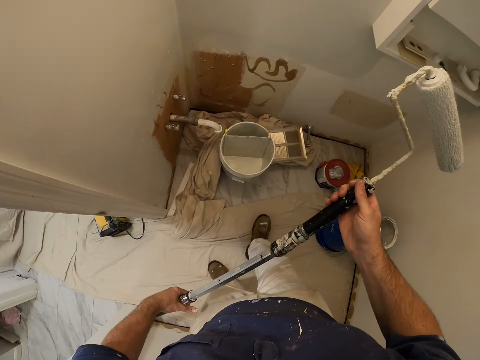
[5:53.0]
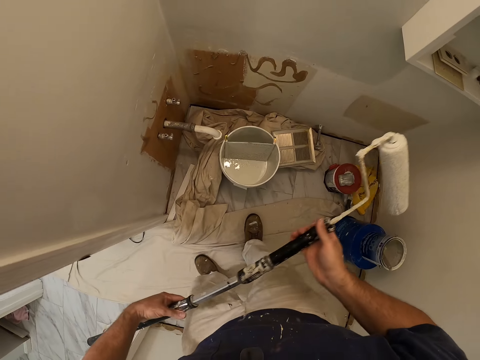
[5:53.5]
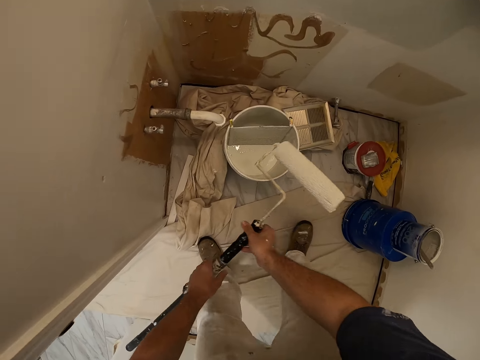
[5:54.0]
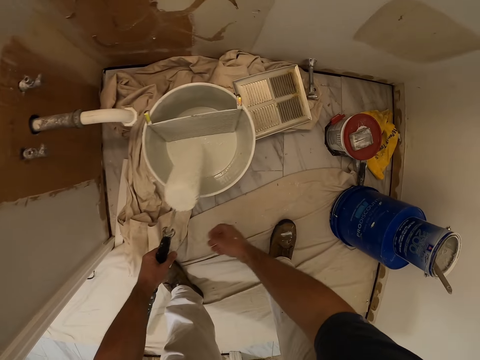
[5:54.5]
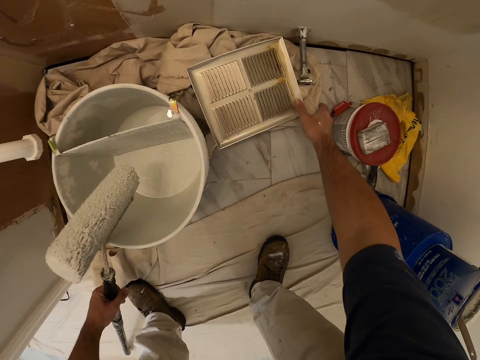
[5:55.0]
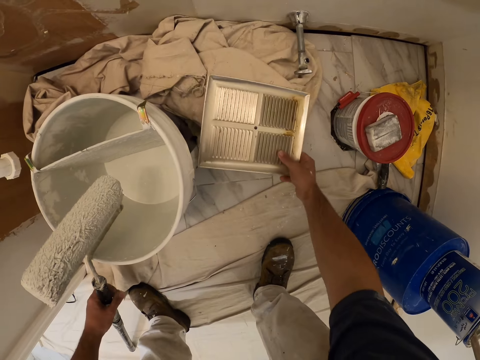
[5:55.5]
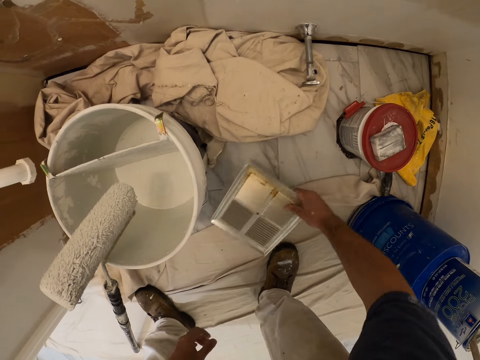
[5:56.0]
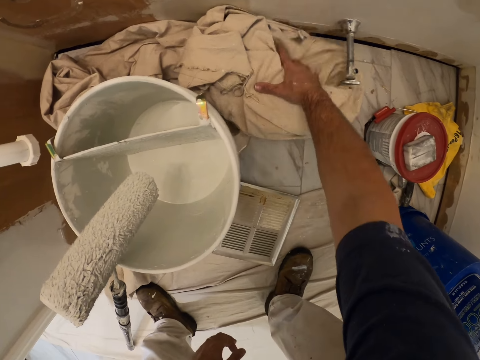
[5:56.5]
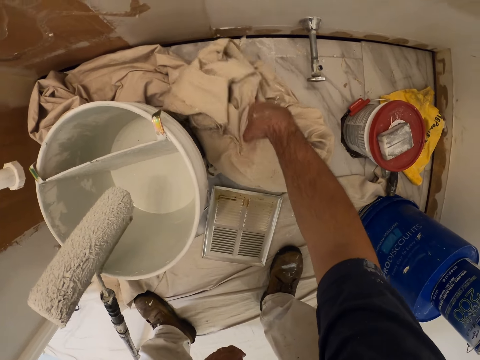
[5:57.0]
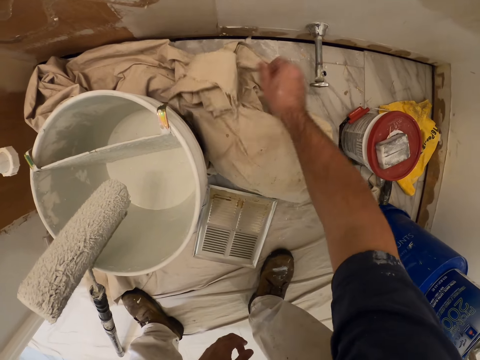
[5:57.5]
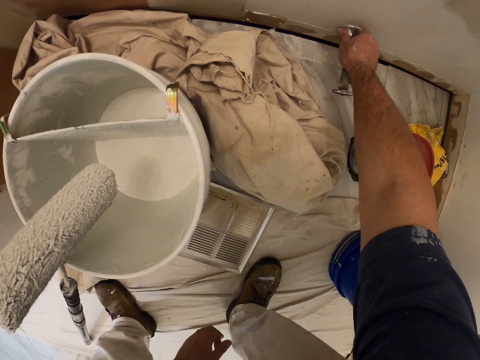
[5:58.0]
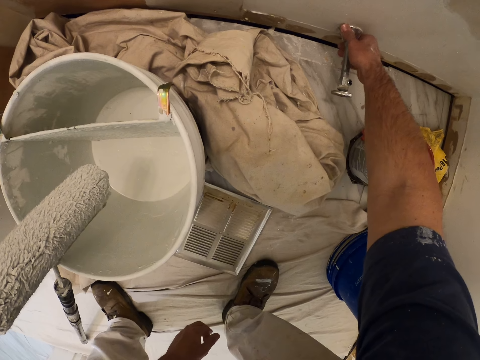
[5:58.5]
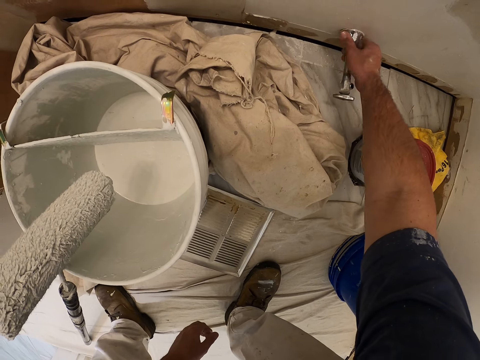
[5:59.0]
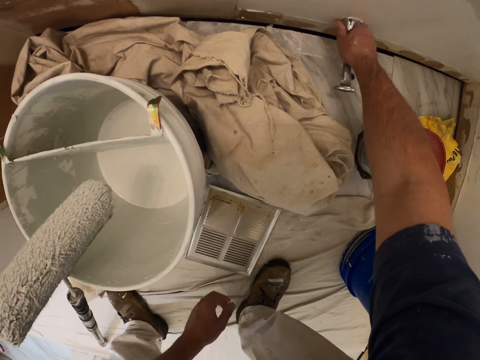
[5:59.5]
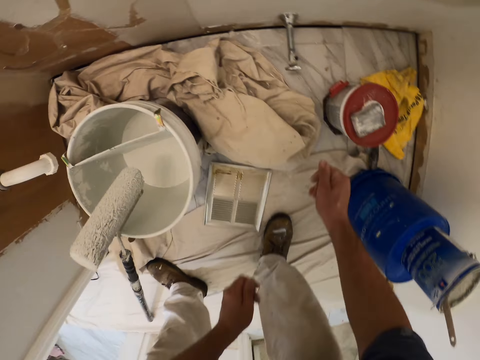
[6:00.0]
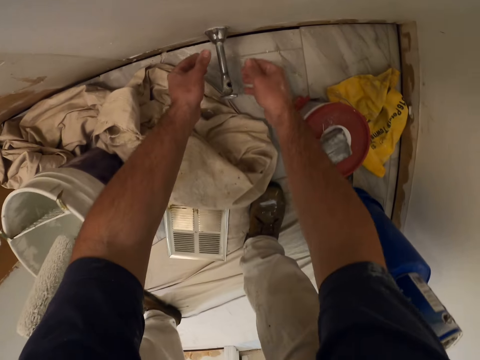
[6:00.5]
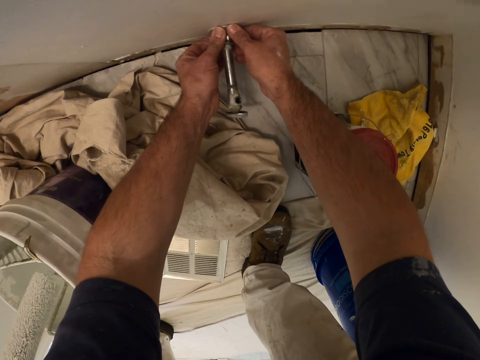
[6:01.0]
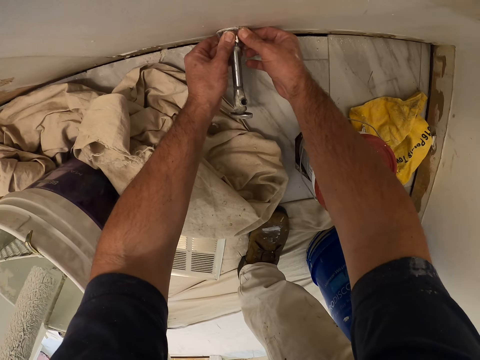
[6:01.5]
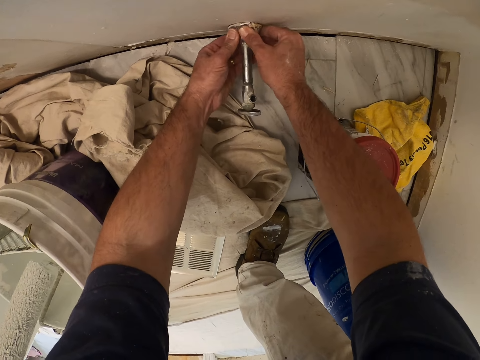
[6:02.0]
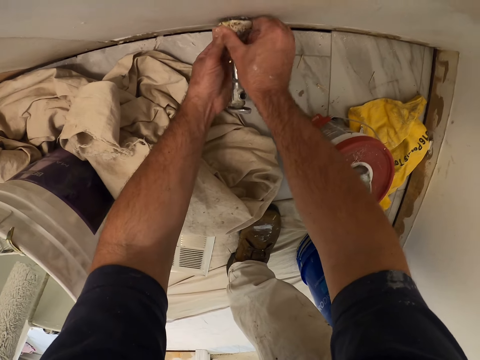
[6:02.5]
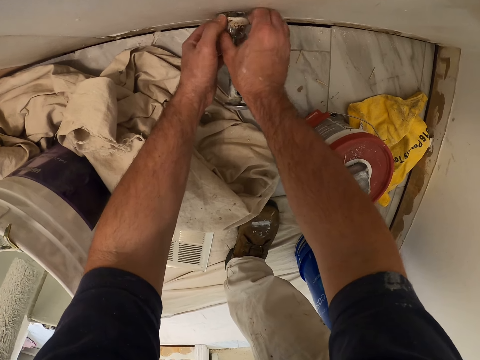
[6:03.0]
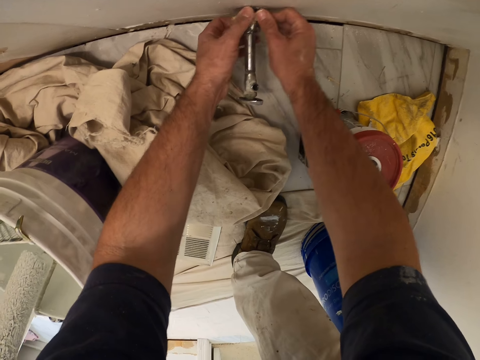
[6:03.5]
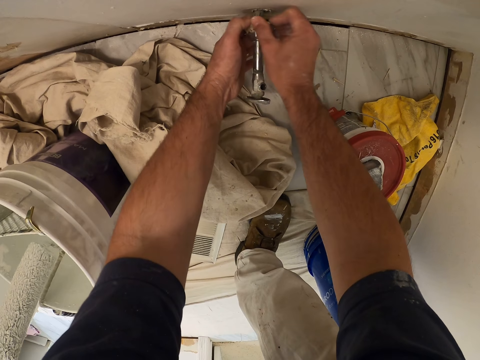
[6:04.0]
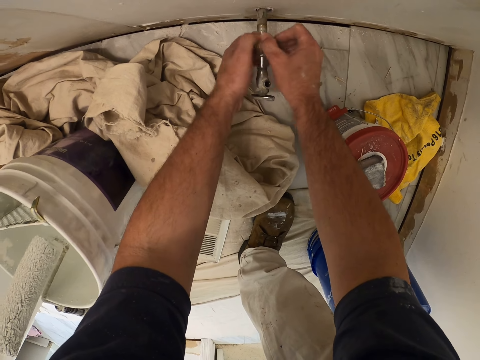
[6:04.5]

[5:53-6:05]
The camera wearer folds in the paint roller extension. He bends down. He puts the paint roller on the paint bucket. He picks up a ventilation cover. He takes the paint roller tray away from the cloth with his right hand. He puts aside the ventilation cover. He puts aside the piece of cloth on the floor. He pulls a drop cloth on the floor. He loosens the bathtub drain stopper. He pulls something on the wall with the right hand. He releases the object. He drags an object from the wall with both hands.

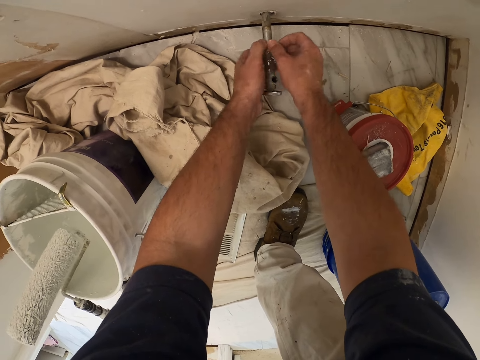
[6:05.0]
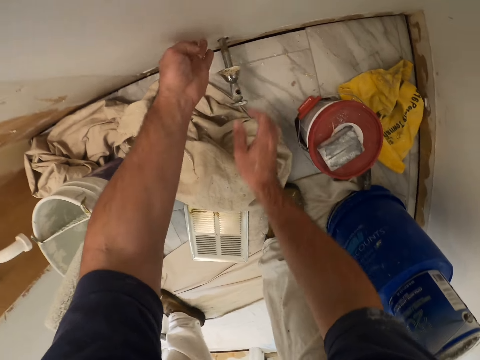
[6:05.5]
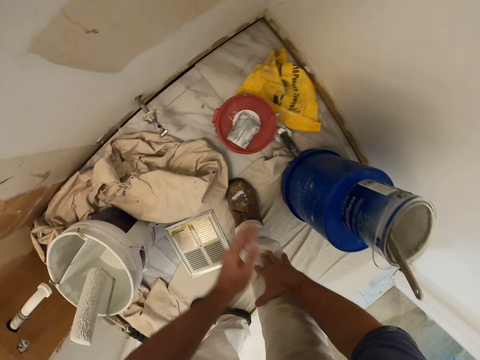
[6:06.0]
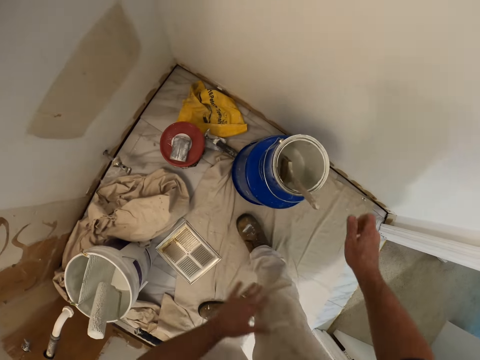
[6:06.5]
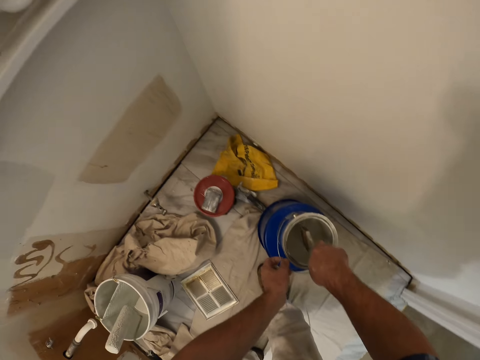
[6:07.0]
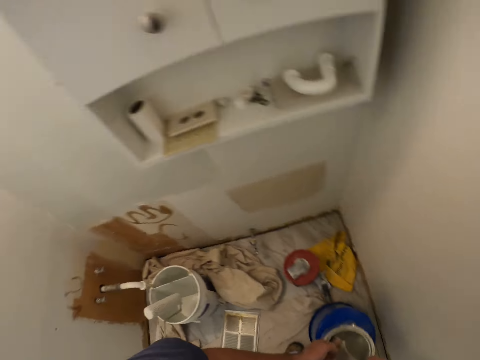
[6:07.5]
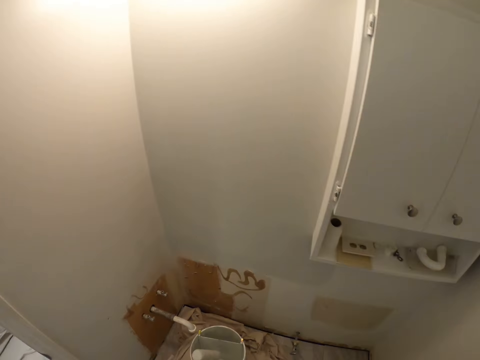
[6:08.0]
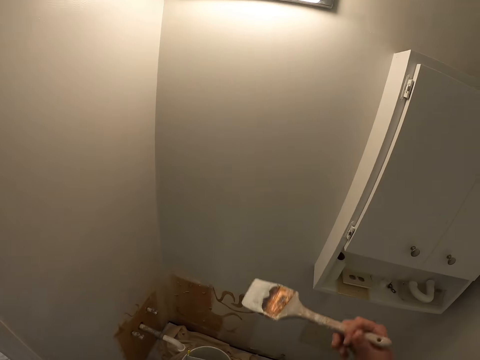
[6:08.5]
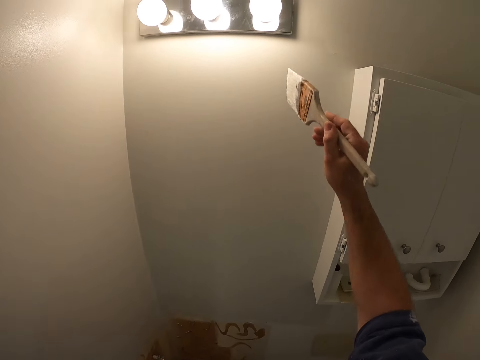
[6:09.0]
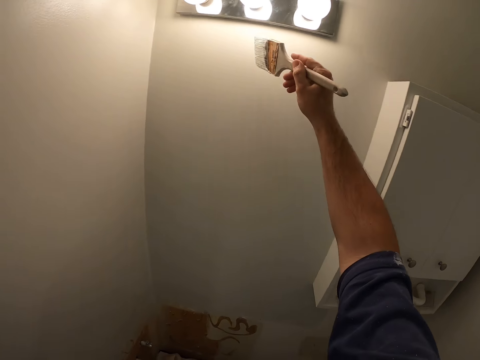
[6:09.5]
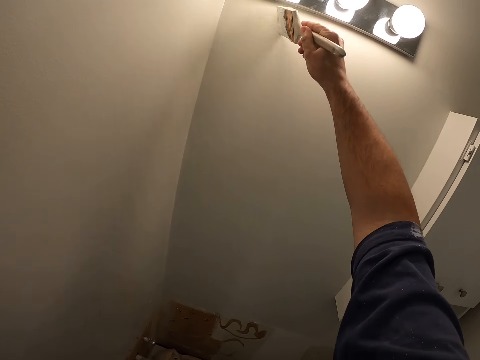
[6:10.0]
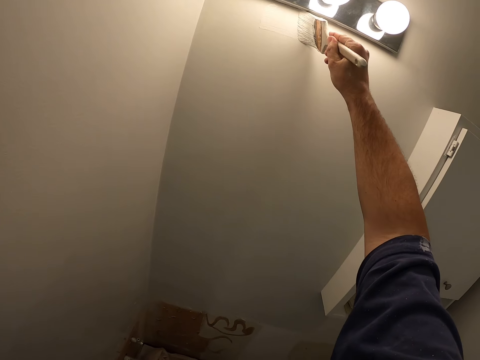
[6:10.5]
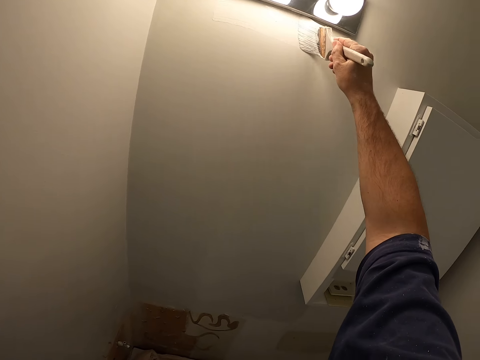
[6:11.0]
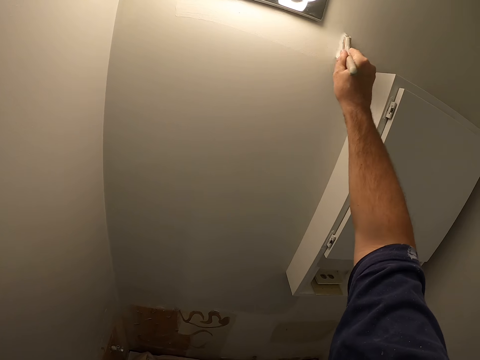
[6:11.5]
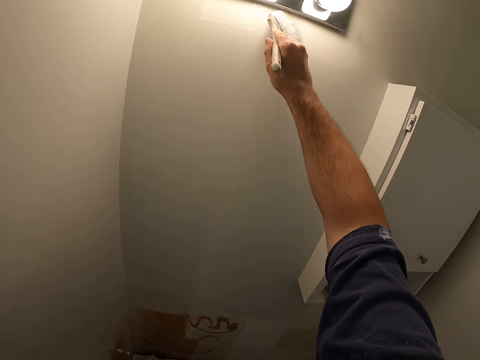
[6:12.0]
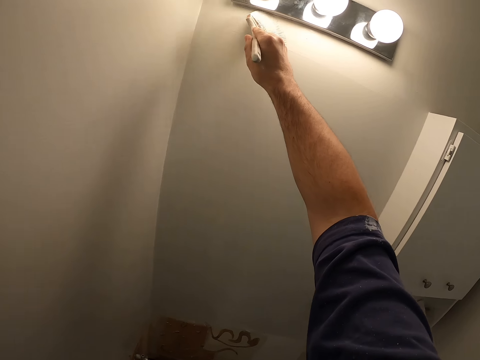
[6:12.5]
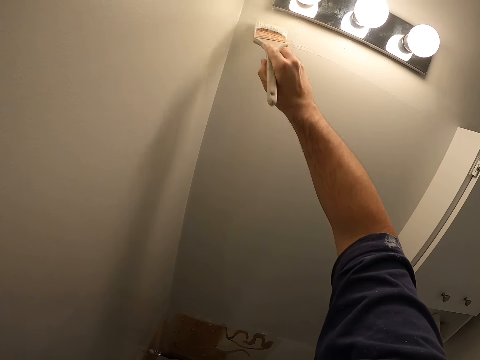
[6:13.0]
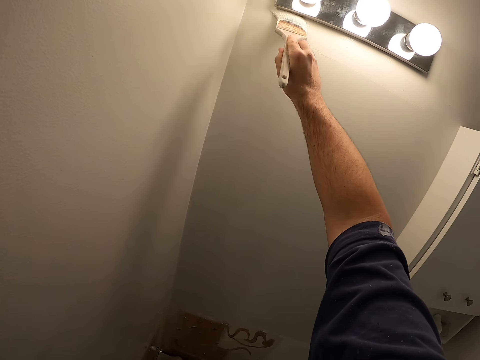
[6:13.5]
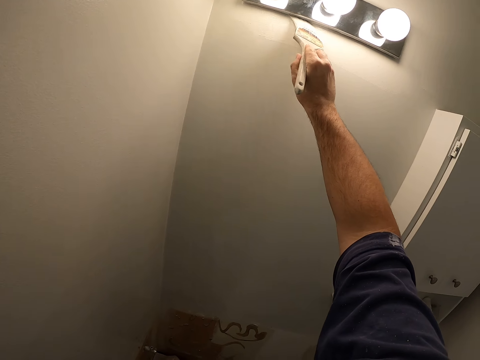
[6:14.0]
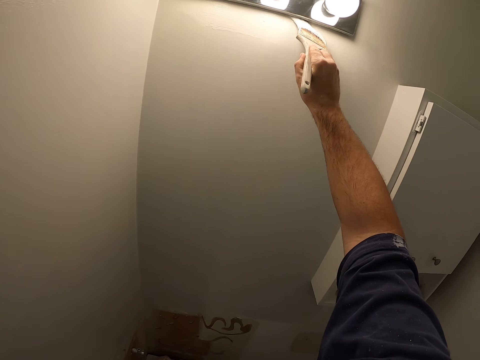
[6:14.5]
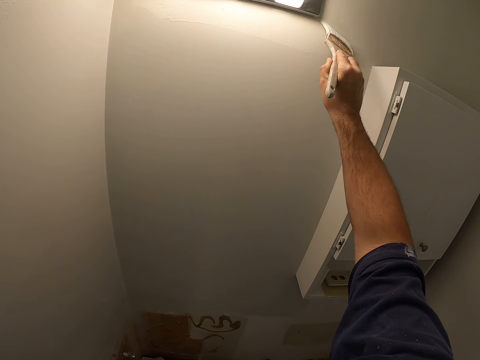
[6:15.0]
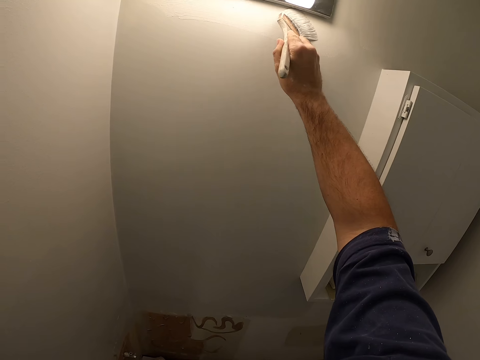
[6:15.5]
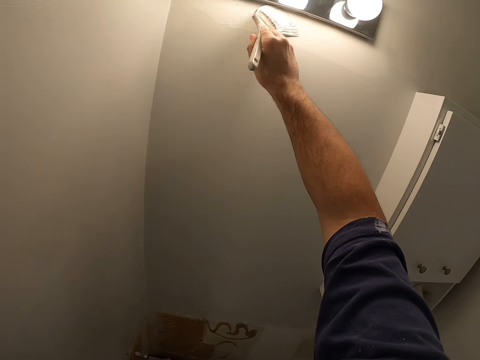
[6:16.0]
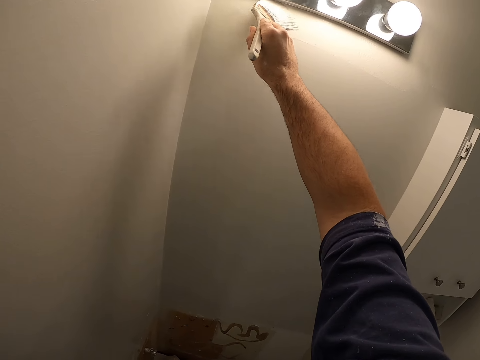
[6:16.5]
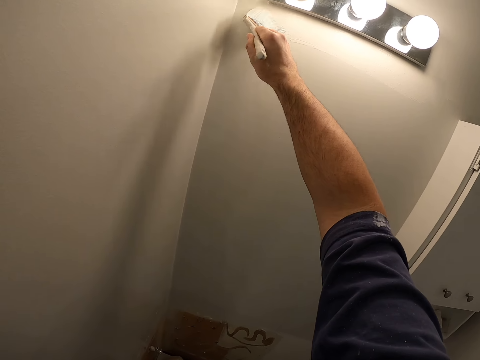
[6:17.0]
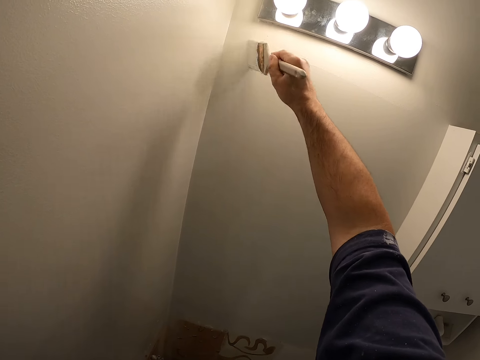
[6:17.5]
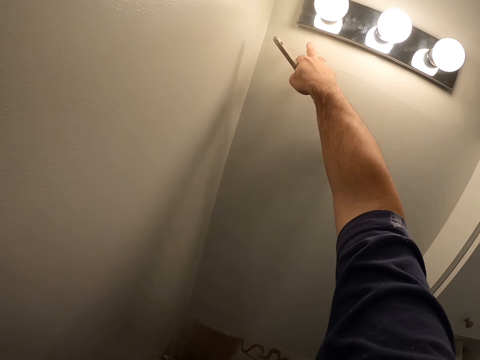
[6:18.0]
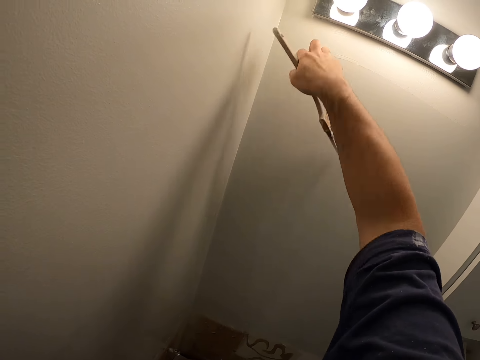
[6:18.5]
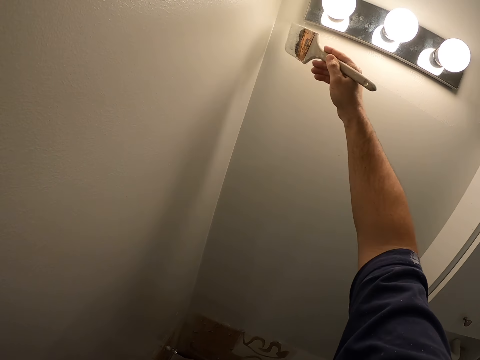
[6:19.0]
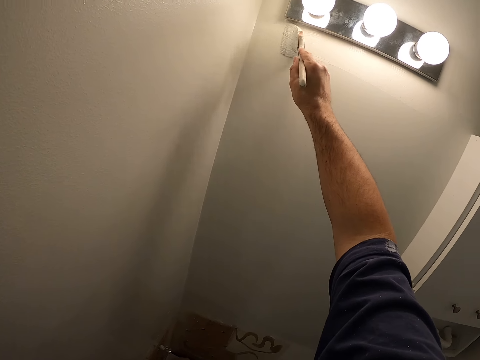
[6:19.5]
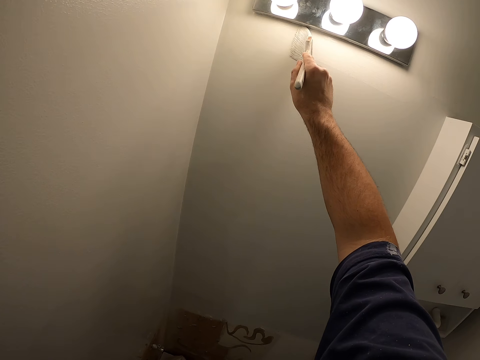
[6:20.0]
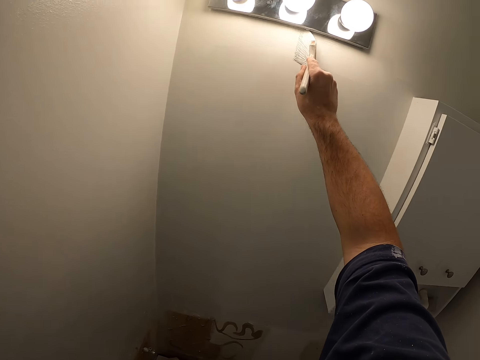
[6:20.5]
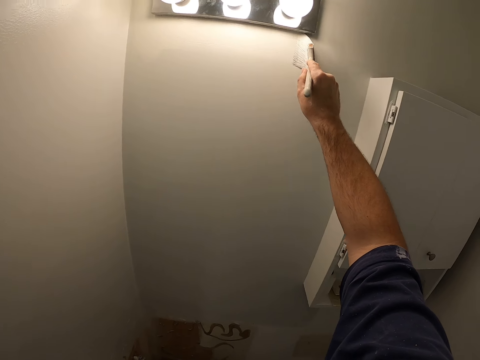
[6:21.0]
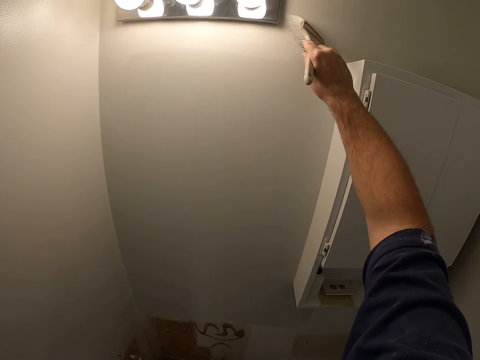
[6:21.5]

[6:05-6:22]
The camera wearer releases the object. He turns to the right side. He picks up a paint brush from a paint container with his right hand. He adds paint to the paint brush in a tin of paint. He takes the tin of paint with the left hand. He turns towards the wall. He paints the wall with the paint brush. He touches the paint on the wall with his right middle finger. He paints the wall with the paint brush.
